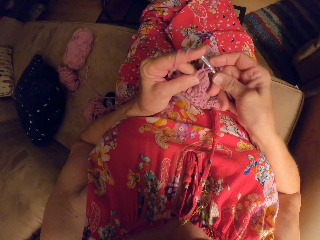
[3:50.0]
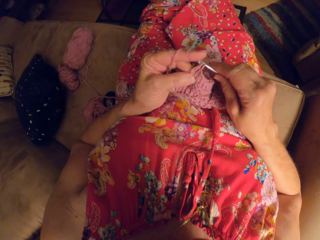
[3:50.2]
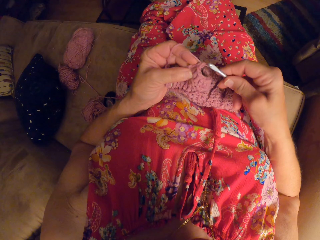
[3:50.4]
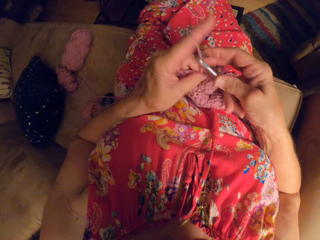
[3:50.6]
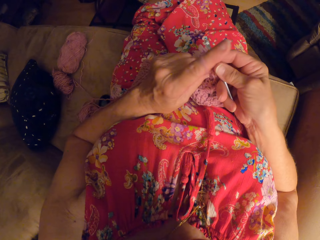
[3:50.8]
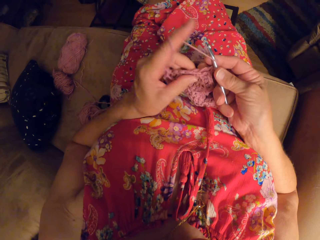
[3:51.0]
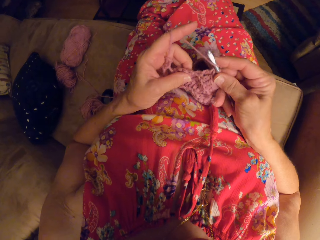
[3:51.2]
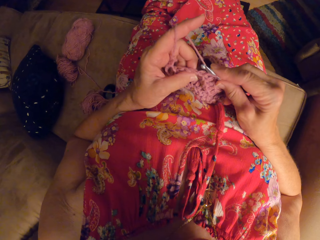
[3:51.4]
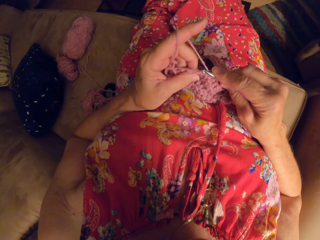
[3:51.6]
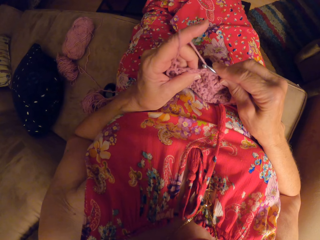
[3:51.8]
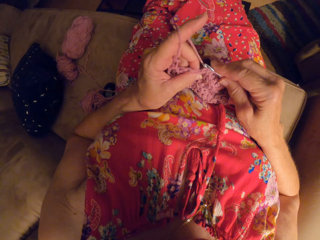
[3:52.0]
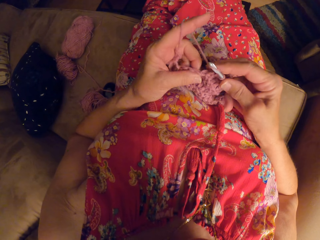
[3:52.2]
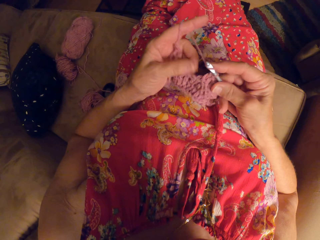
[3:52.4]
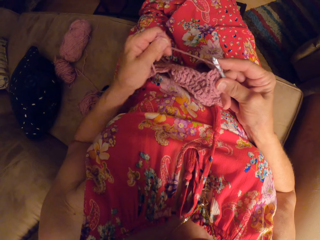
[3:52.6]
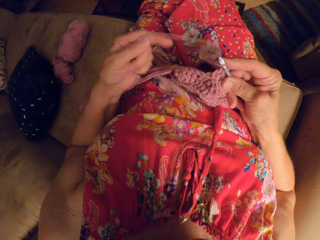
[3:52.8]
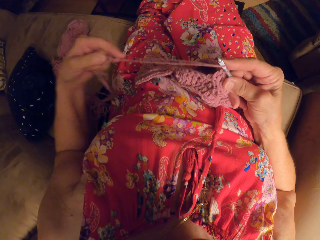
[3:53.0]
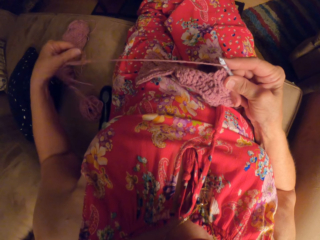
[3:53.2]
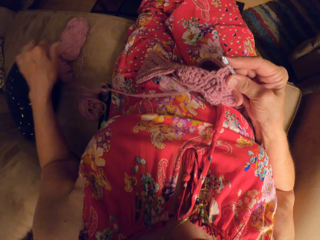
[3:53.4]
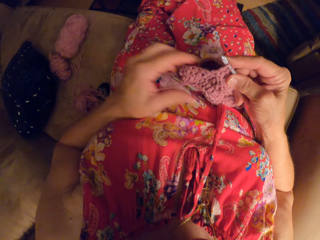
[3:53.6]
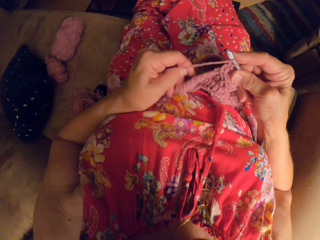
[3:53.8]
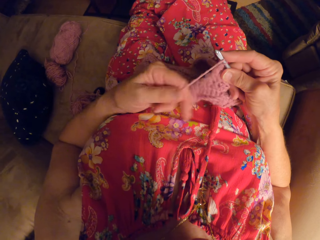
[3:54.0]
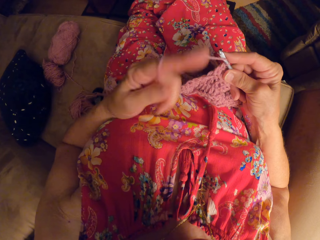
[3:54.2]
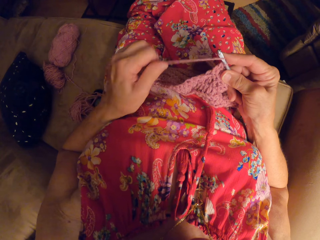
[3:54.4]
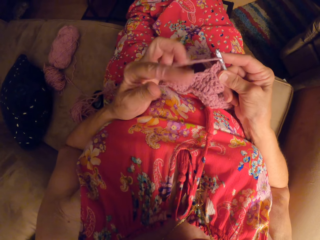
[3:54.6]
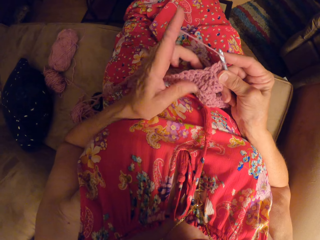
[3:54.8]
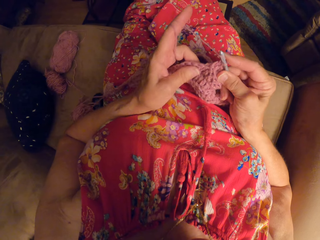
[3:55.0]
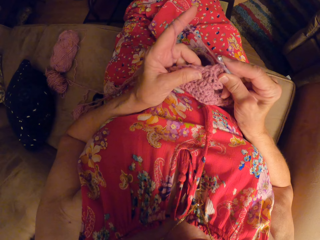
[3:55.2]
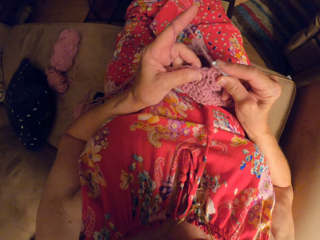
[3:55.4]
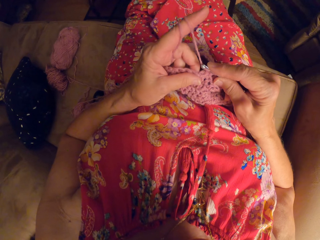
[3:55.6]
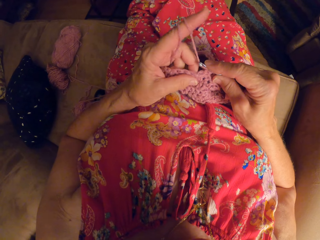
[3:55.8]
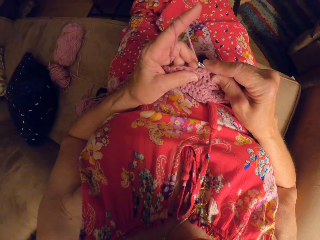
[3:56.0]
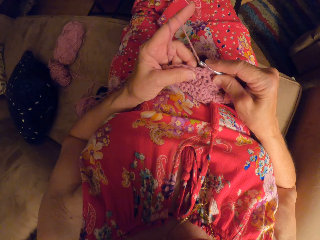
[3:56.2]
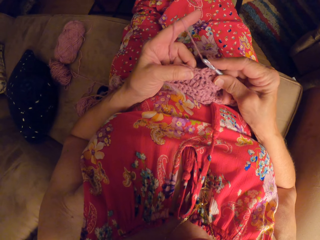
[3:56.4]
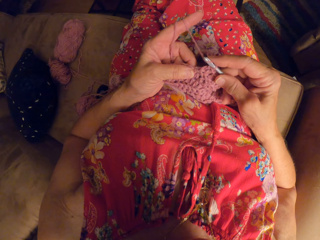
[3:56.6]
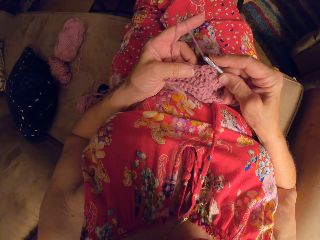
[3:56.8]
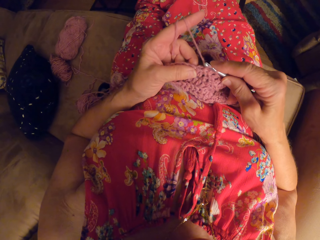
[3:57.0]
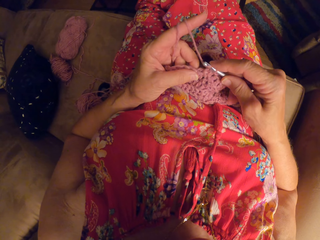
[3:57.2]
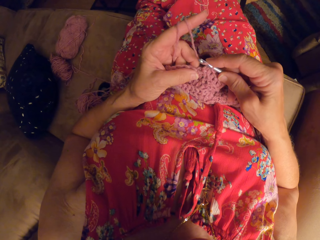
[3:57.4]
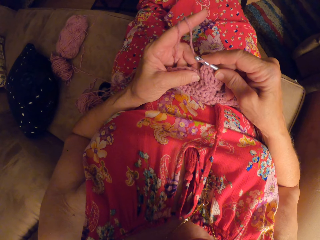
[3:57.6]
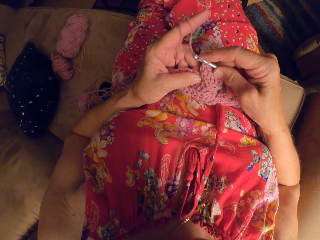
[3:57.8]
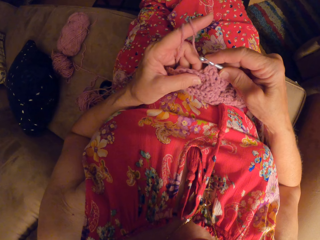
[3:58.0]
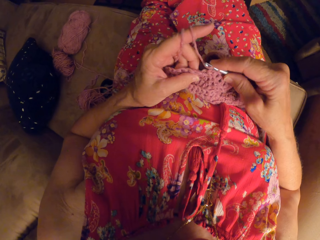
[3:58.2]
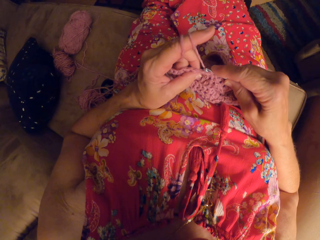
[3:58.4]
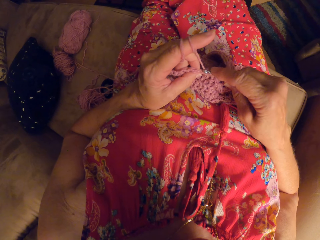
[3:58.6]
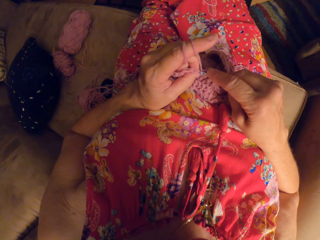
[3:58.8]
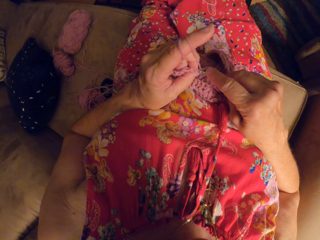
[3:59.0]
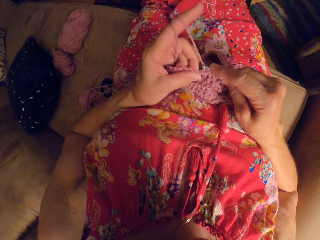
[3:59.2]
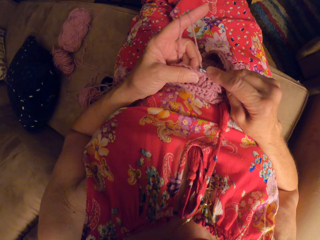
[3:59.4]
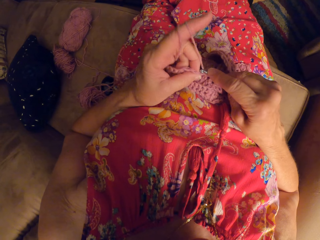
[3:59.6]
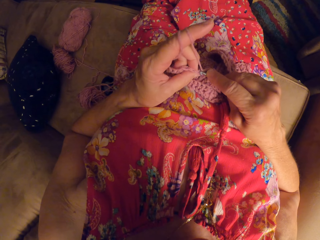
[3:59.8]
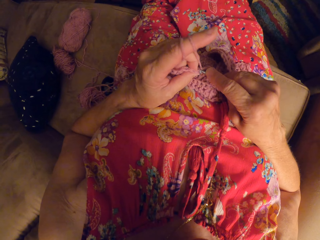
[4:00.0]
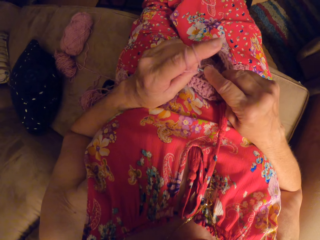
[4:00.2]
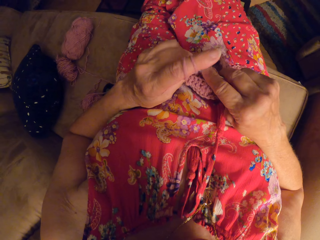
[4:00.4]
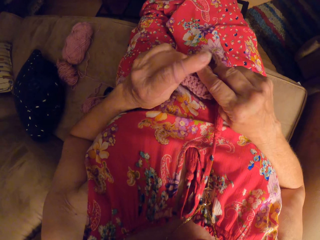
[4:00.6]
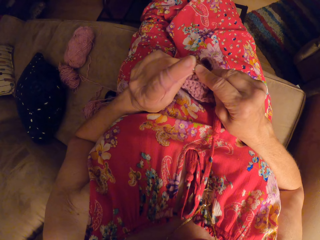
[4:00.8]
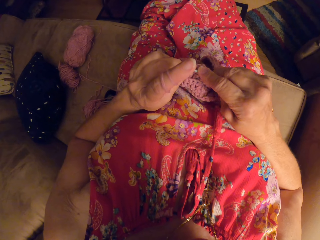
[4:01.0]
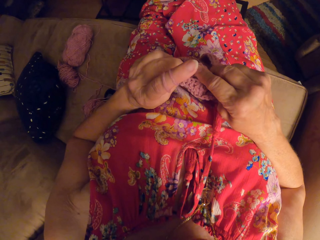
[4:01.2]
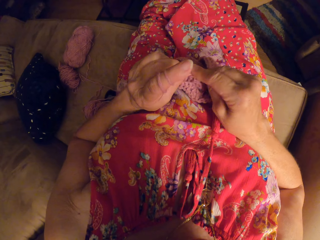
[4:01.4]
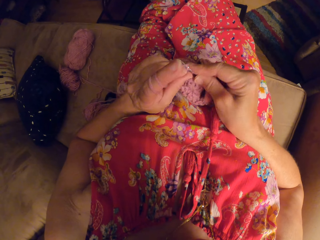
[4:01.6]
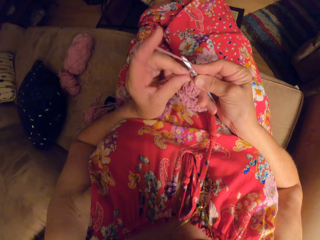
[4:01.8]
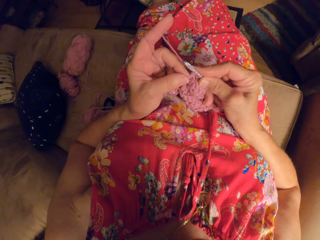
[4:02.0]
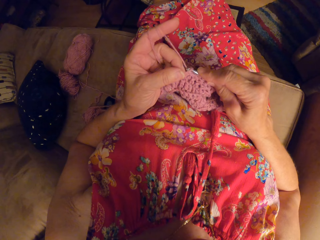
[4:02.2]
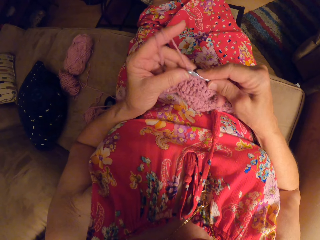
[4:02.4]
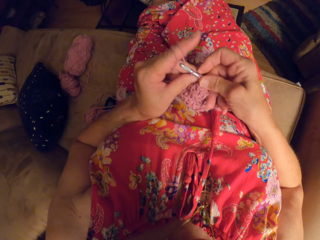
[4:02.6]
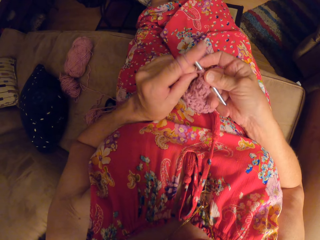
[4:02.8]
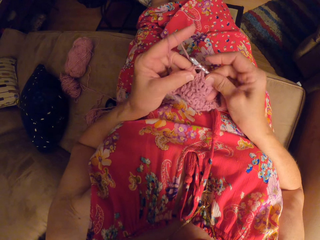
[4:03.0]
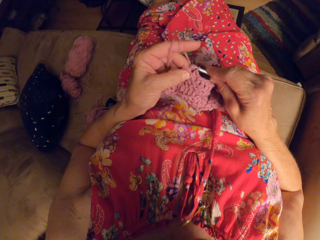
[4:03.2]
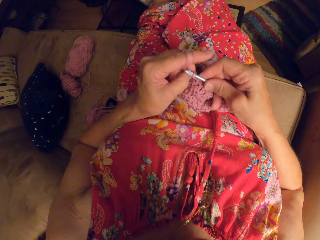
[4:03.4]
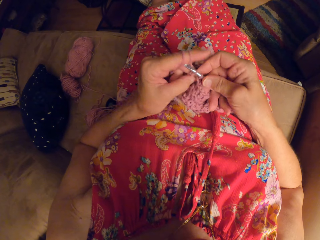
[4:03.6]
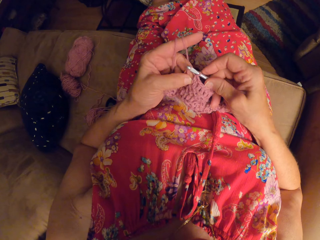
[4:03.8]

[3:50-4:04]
The camera wearer stretches the yarn with her left hand. She loops the yarn round her left finger. She knits the piece of garment with the knitting pin.

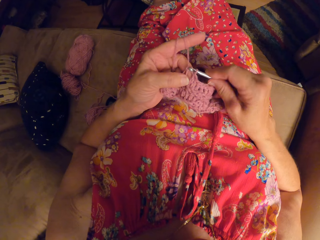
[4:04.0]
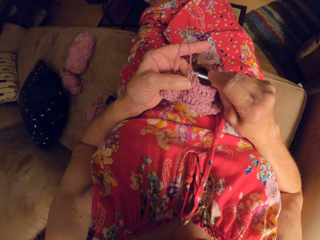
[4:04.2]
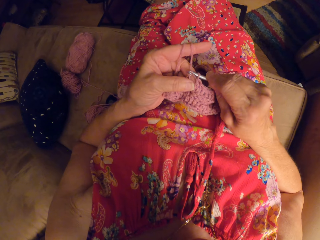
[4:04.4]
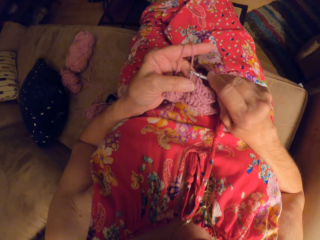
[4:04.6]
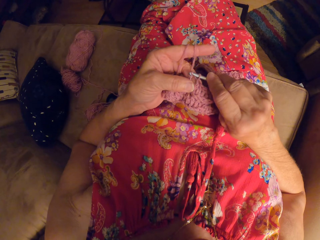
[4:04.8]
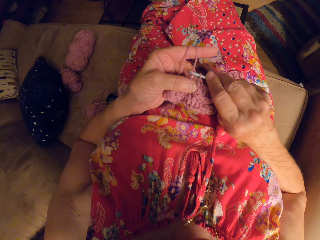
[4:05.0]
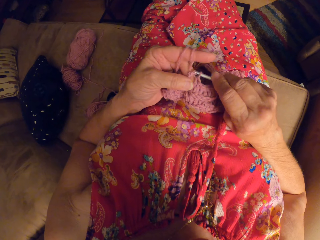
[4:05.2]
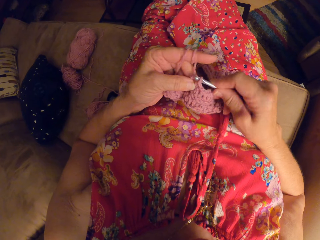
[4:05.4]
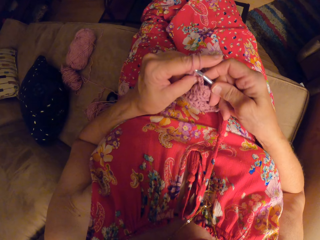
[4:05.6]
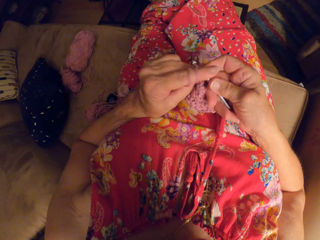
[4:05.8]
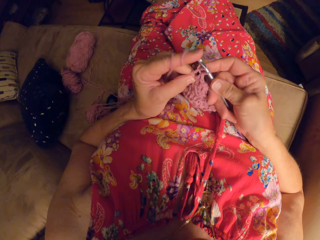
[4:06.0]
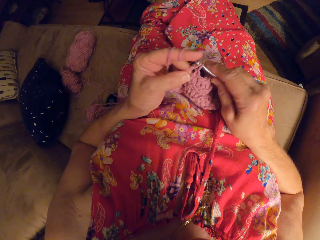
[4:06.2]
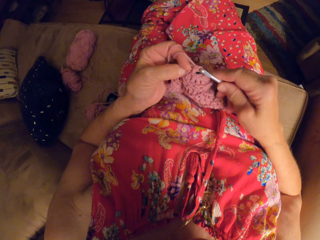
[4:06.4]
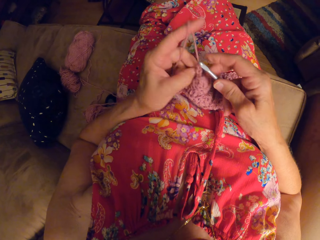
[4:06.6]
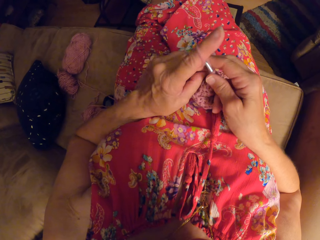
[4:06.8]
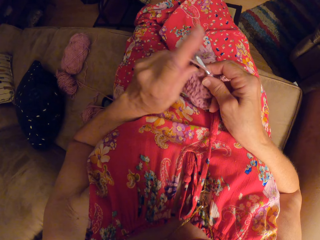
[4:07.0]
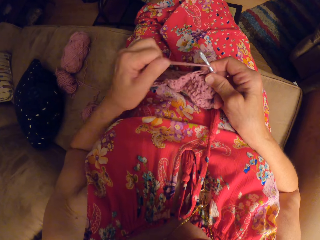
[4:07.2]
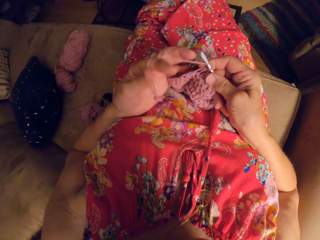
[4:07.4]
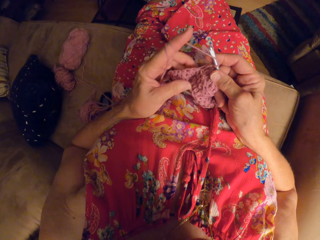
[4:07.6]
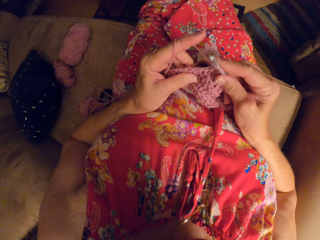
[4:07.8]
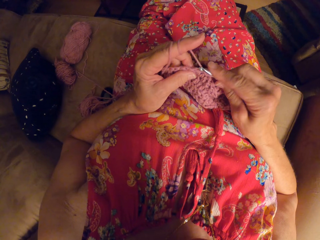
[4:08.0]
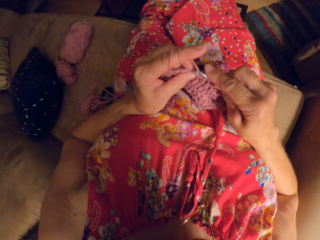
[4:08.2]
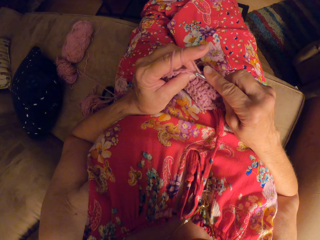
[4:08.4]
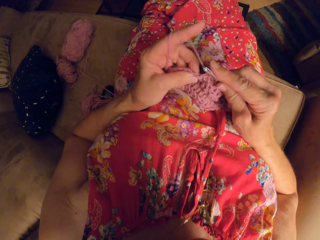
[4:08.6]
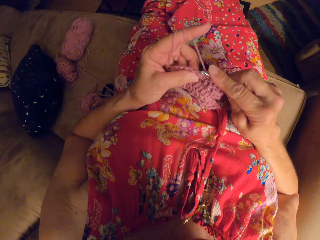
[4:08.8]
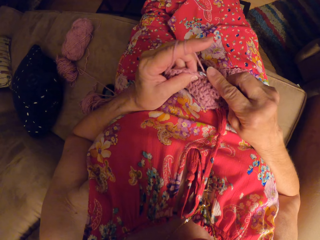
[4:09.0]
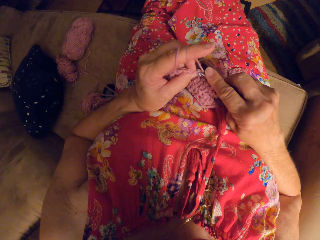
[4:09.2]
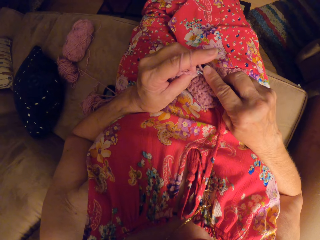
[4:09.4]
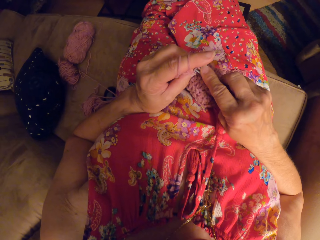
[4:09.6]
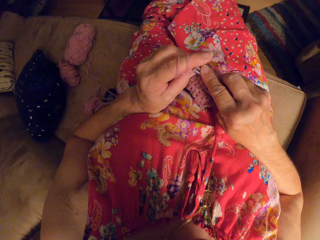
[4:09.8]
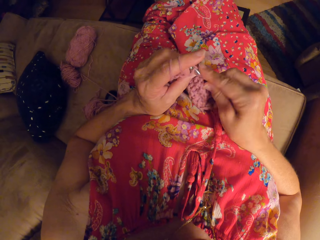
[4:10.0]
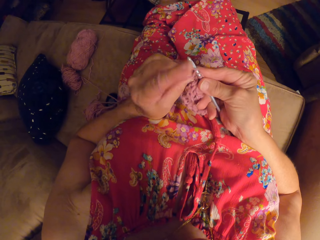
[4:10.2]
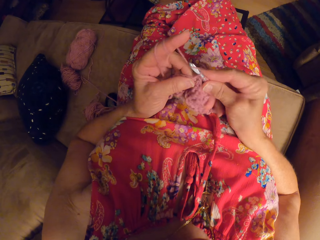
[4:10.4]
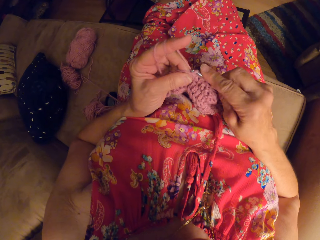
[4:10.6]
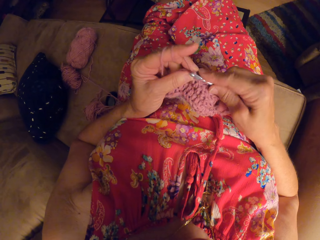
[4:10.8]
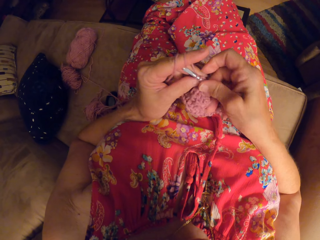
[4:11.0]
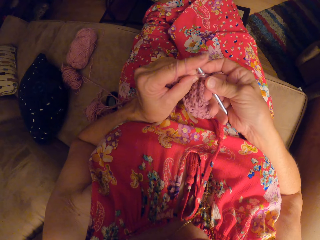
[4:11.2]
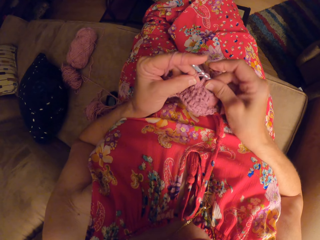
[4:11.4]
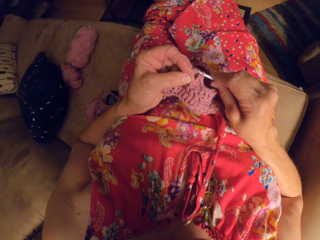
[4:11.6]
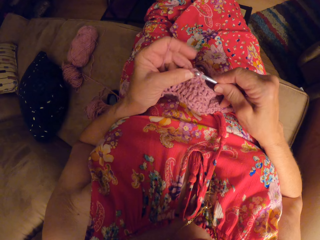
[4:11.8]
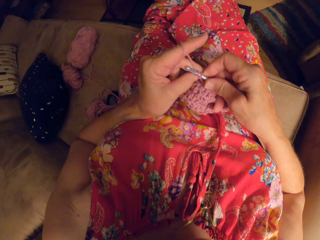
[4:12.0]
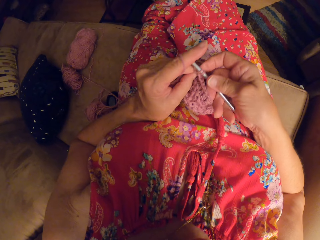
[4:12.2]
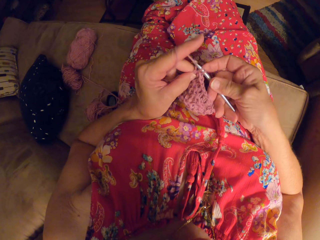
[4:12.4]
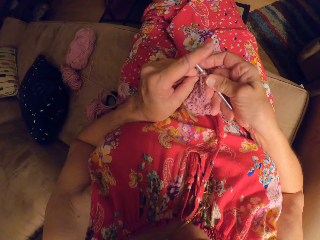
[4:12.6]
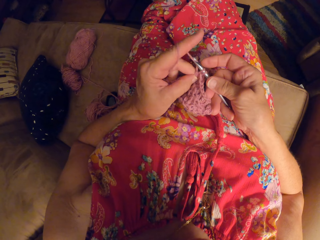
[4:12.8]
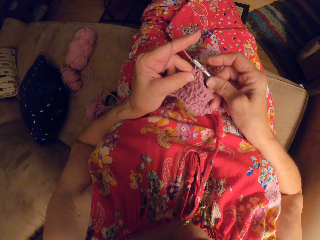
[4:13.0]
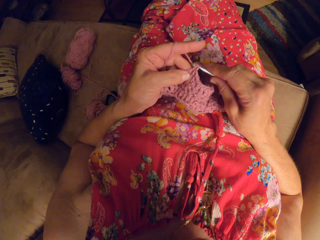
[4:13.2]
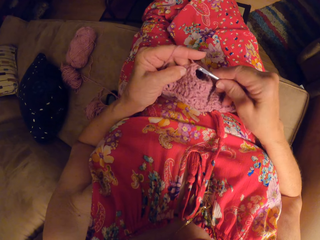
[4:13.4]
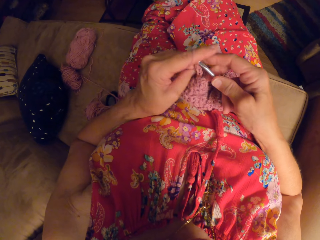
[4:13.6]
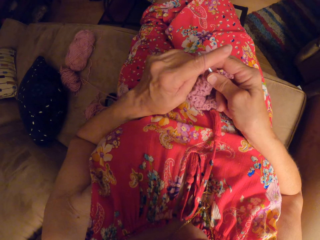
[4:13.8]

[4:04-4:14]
The camera wearer loops the yarn round her left finger. She knits the piece of garment with the knitting pin.
